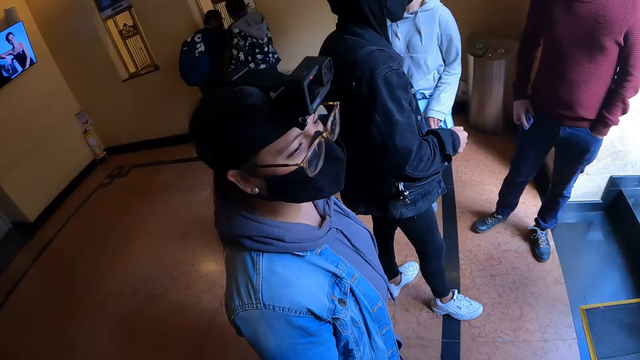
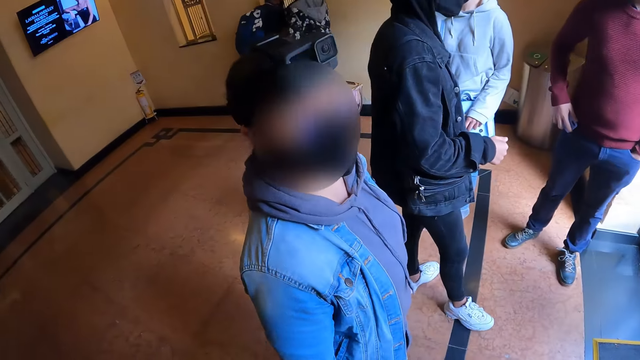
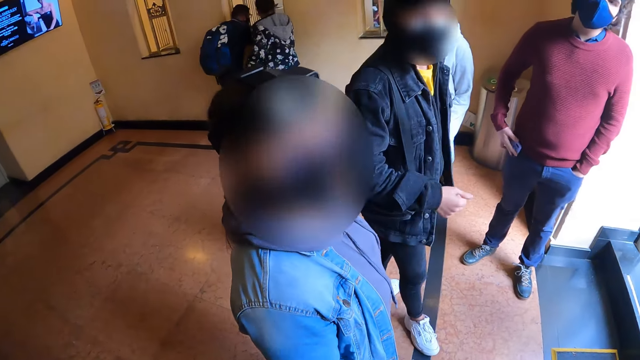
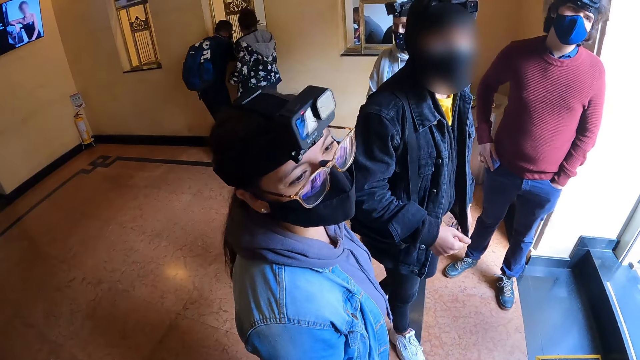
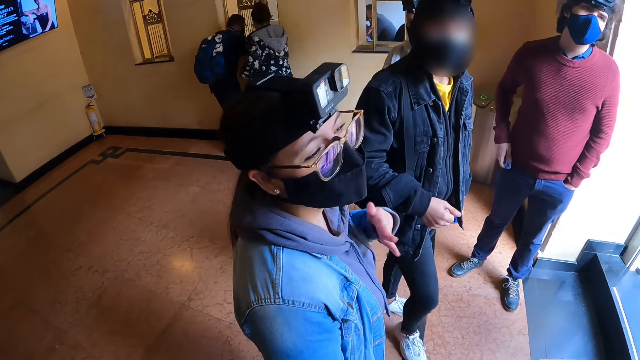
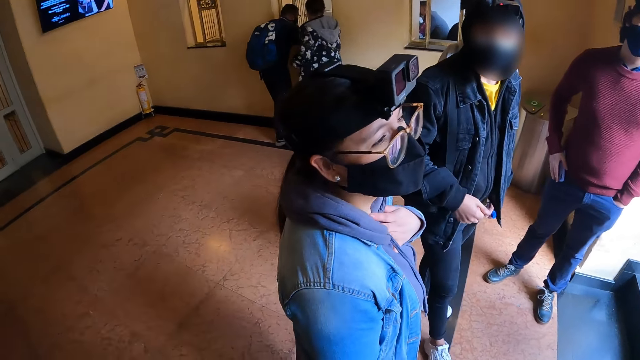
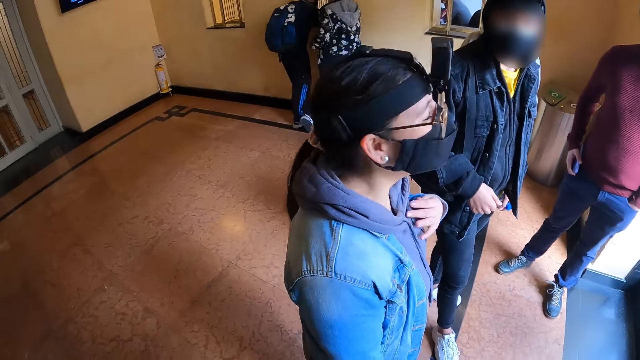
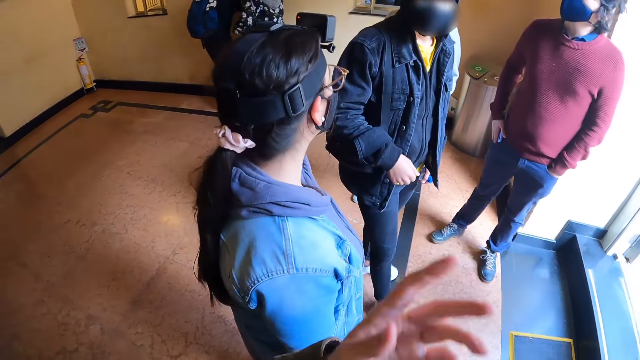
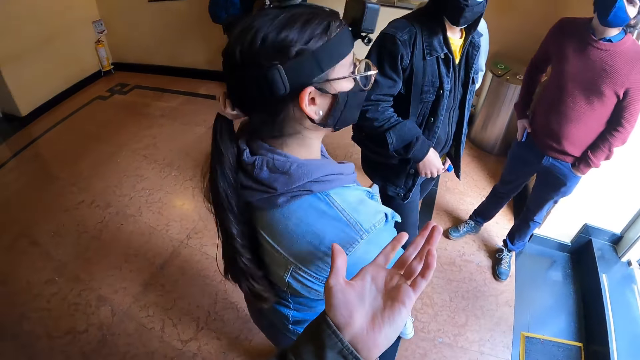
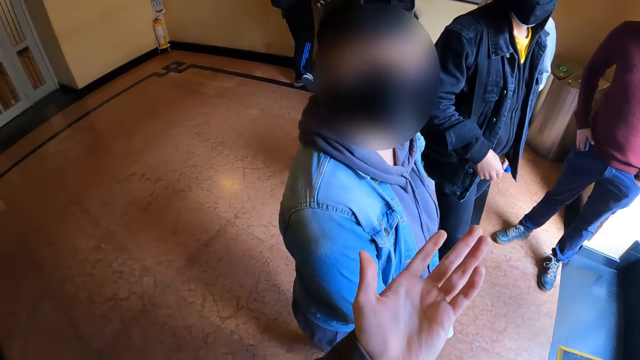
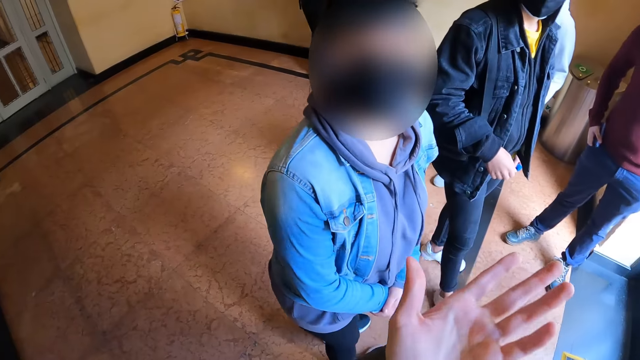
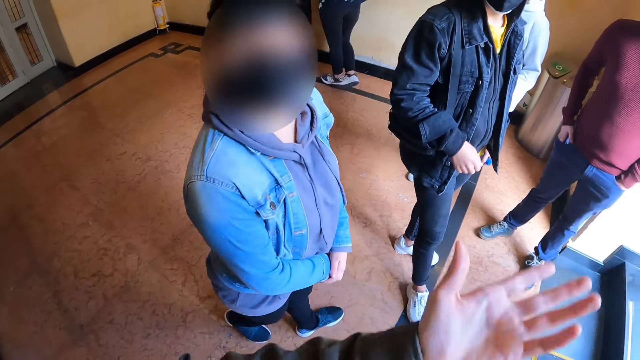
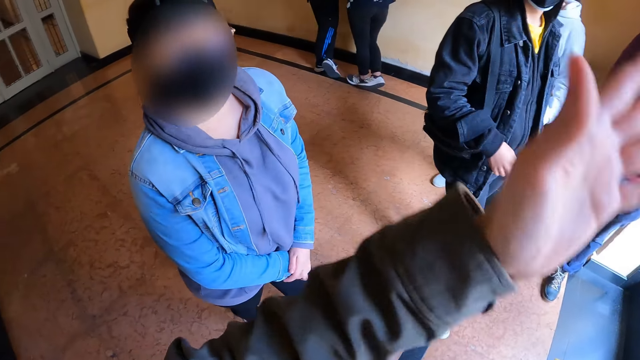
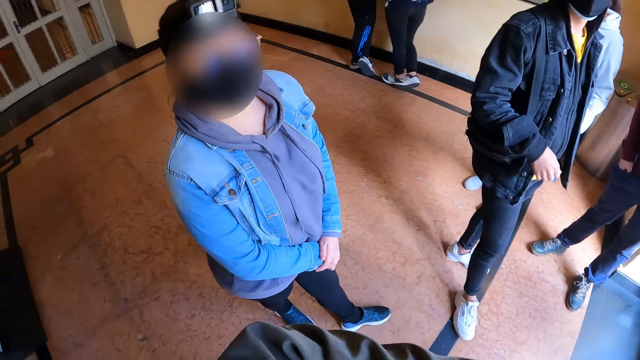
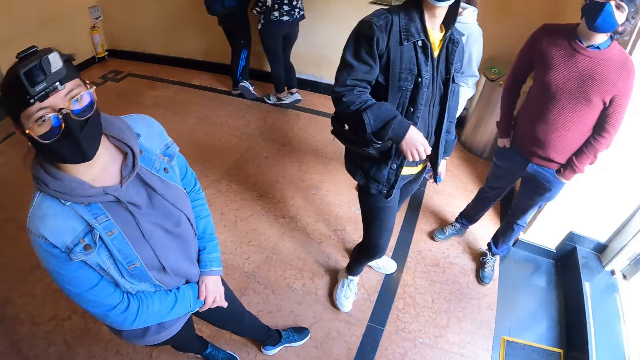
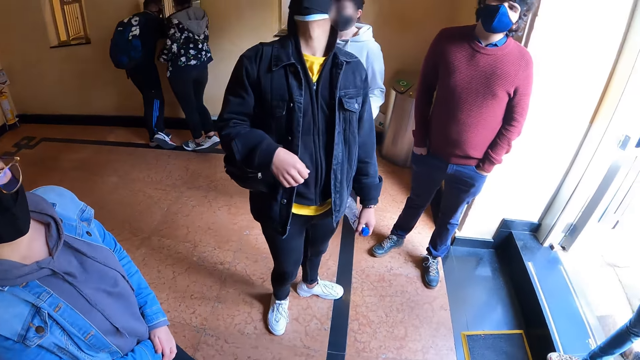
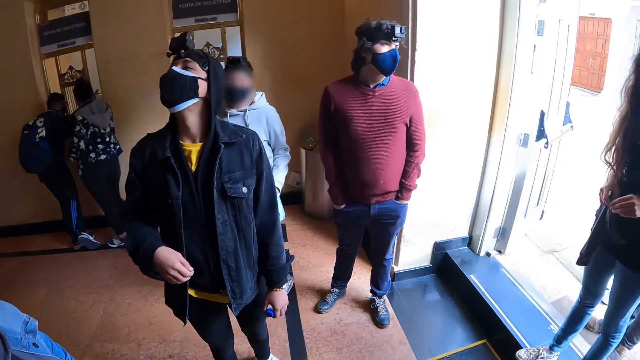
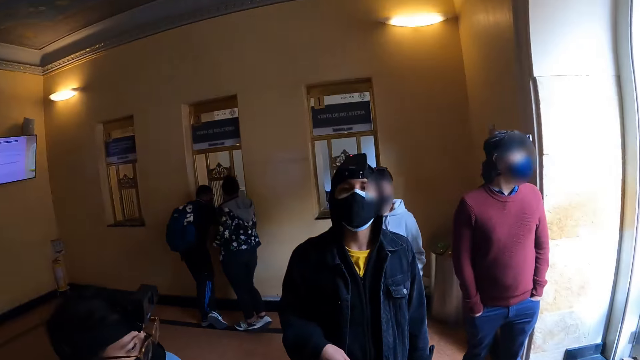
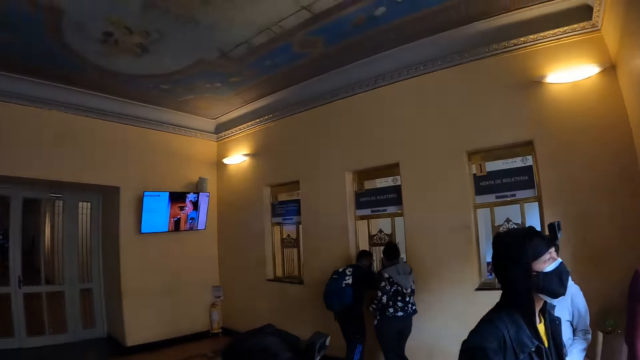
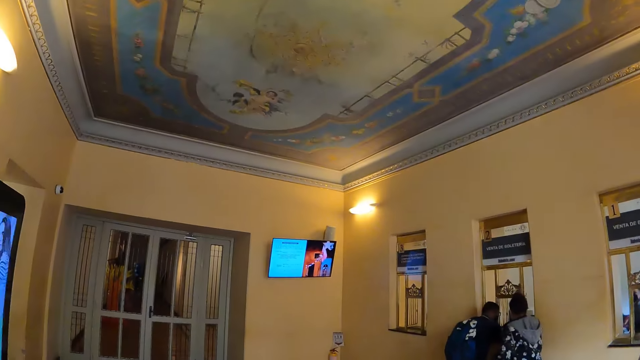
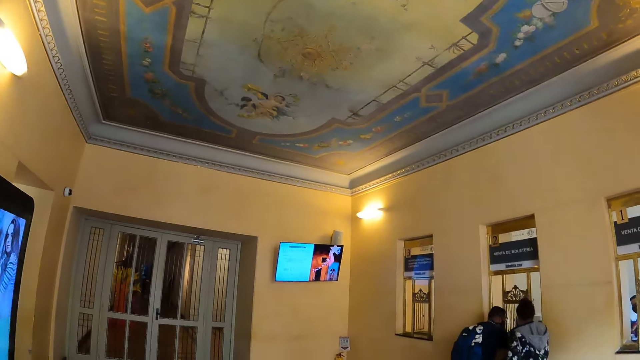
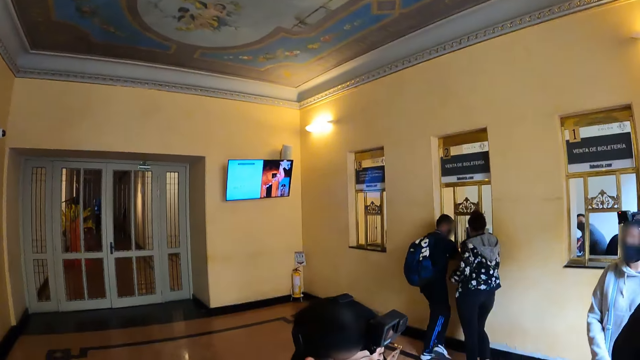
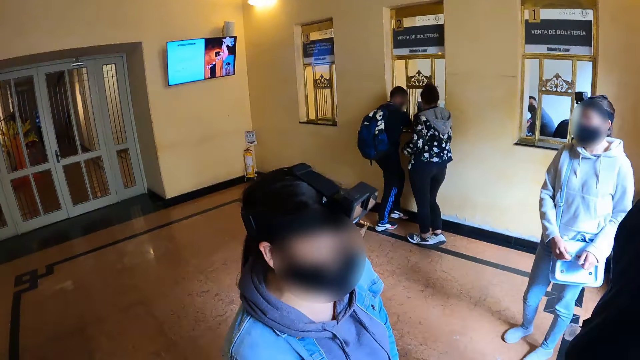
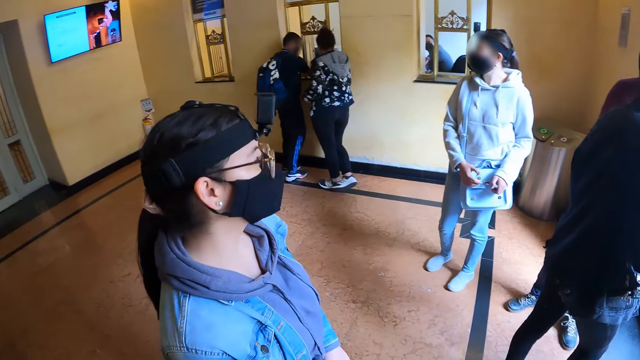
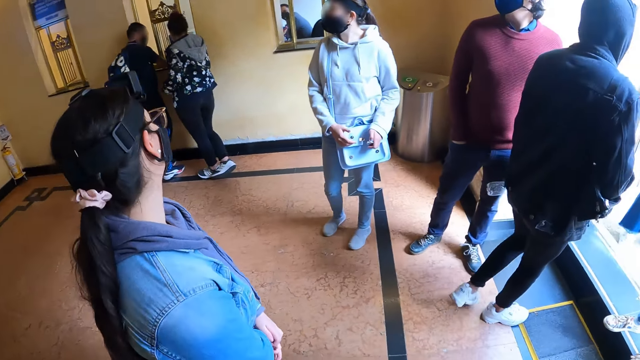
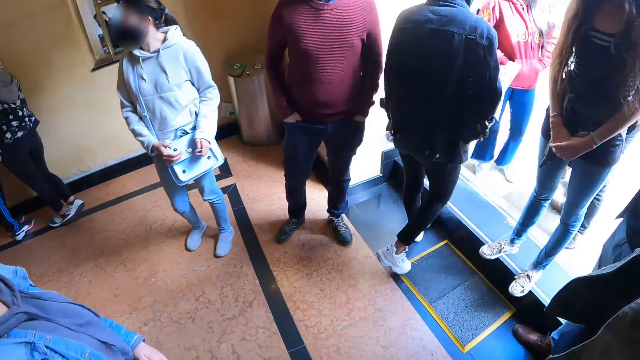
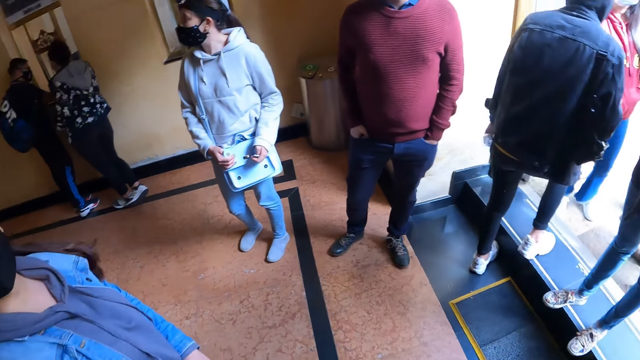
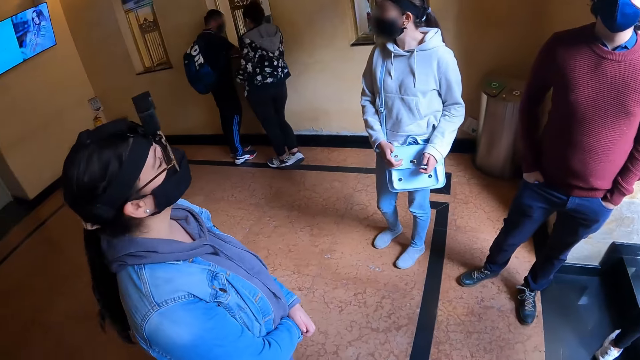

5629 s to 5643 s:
The camera wearer talks to a person. He interacts with the person. He raises his left hand. He looks around.

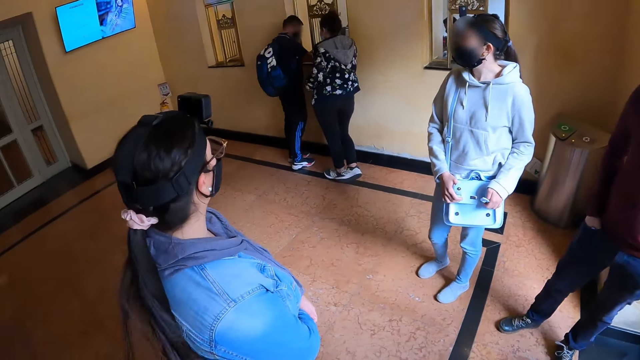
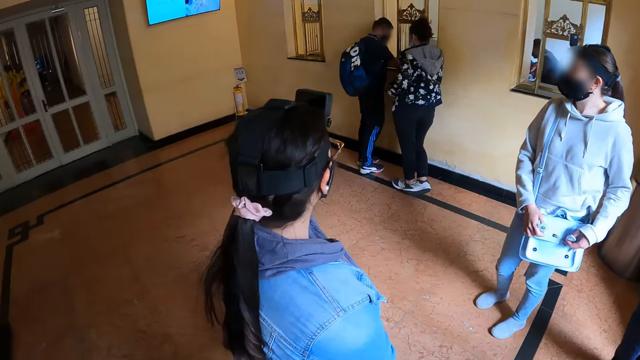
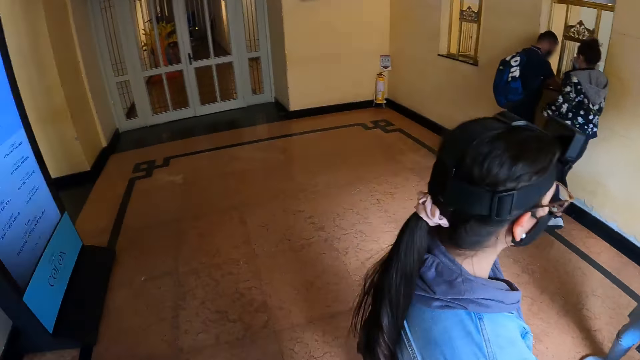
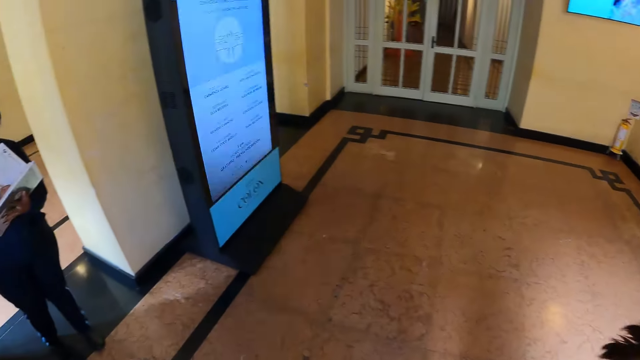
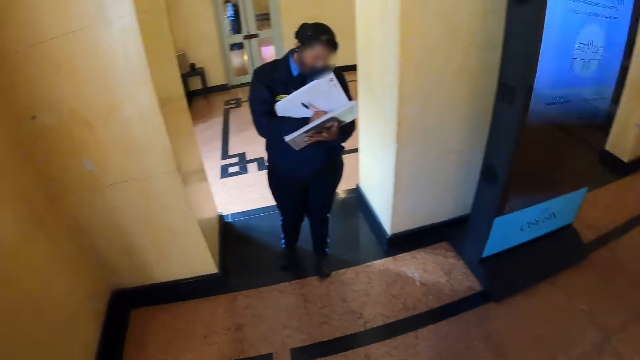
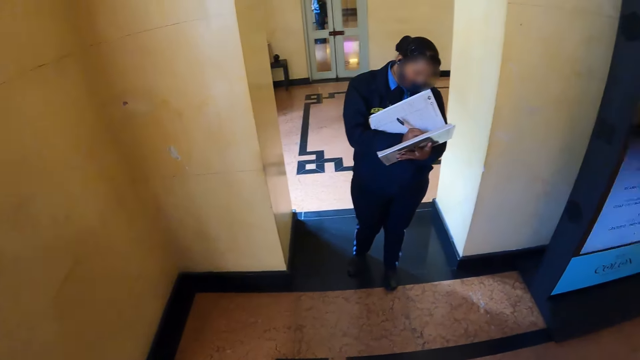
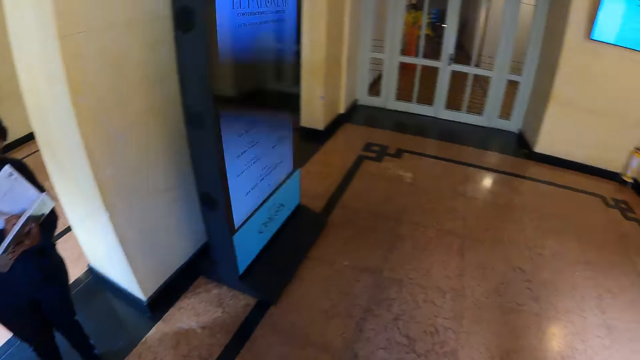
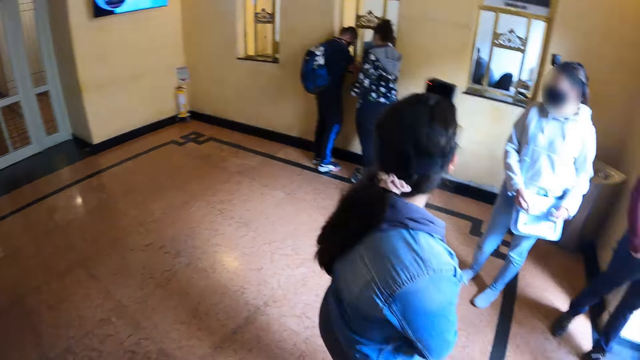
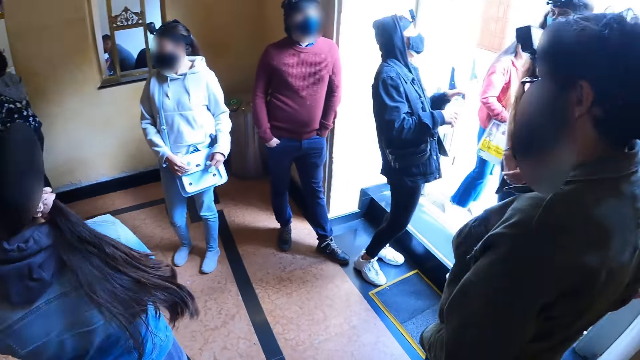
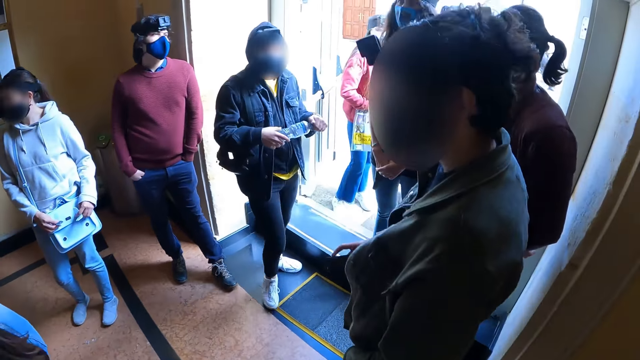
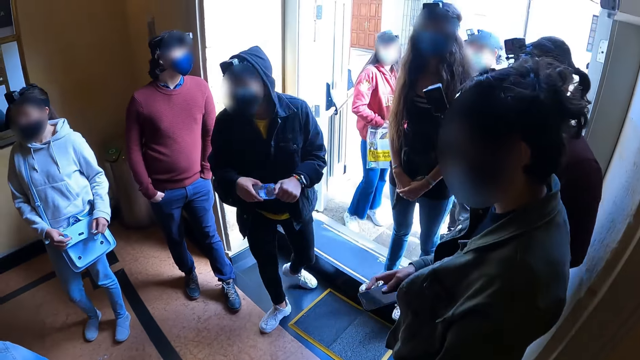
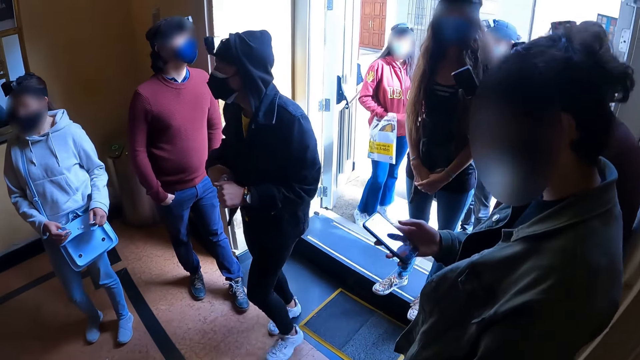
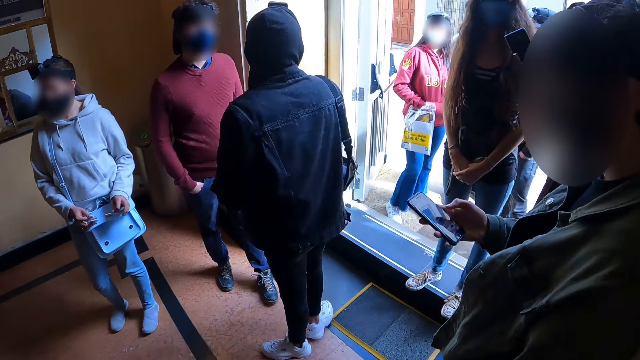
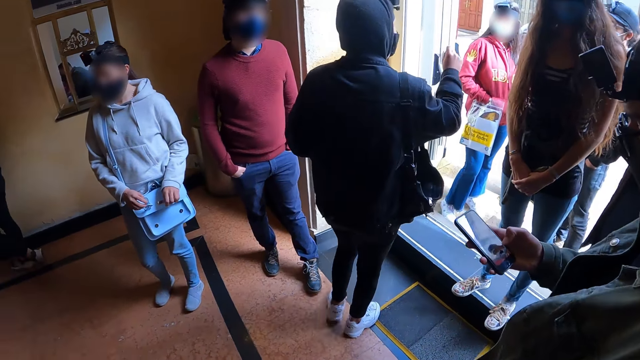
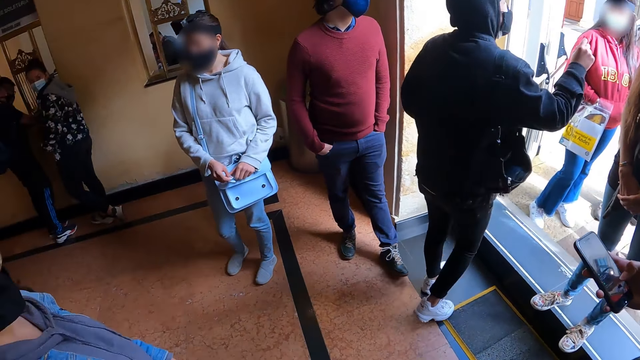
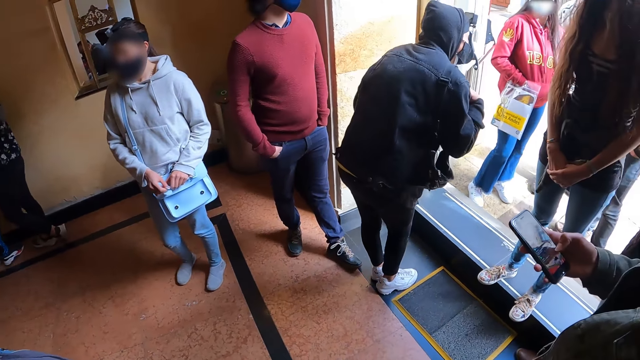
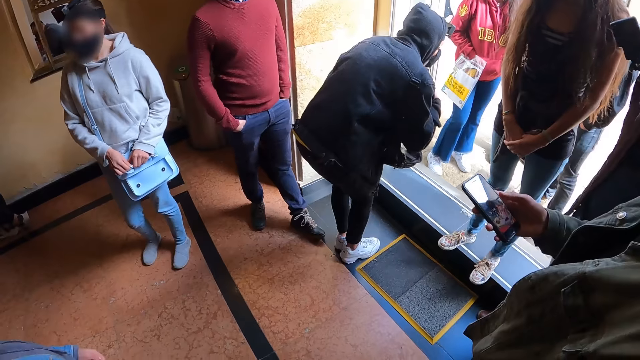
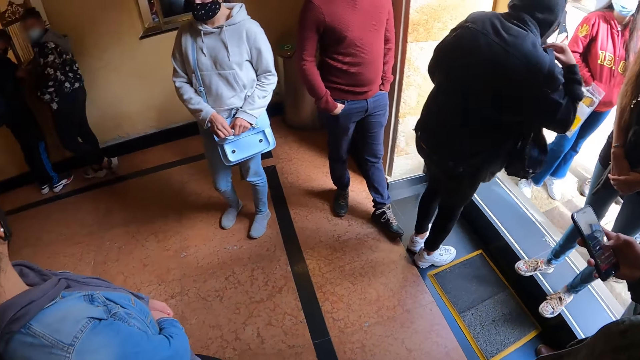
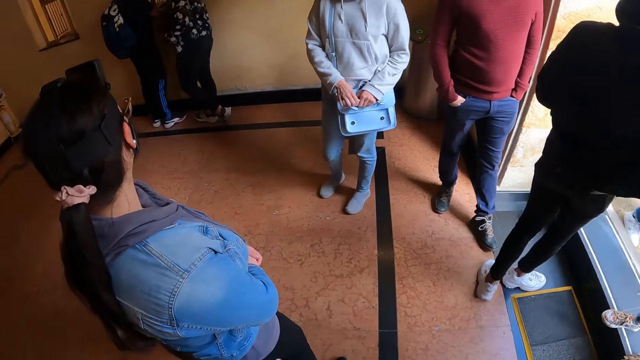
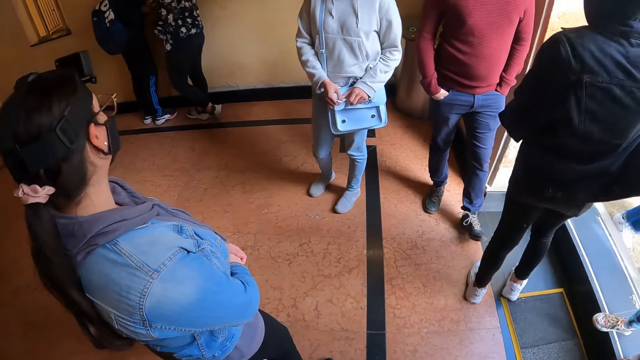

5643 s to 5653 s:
The camera wearer looks at a person. They jump up and down. Another person operates a phone.
